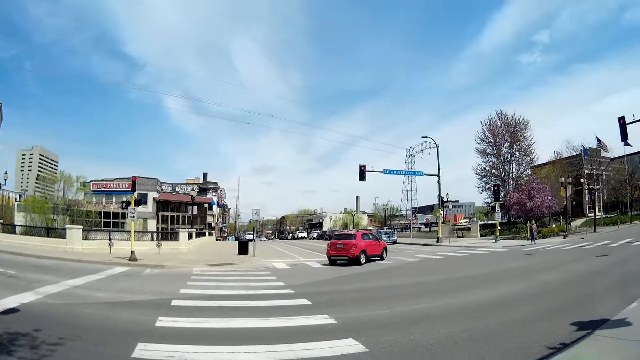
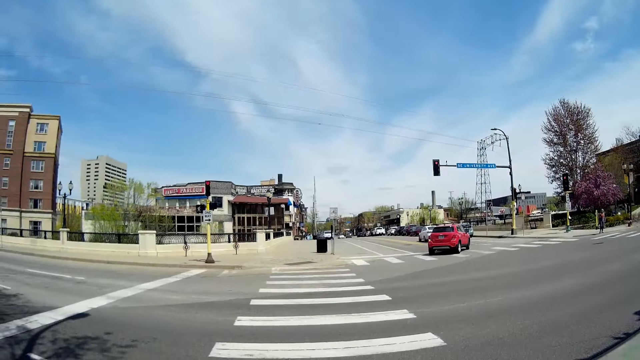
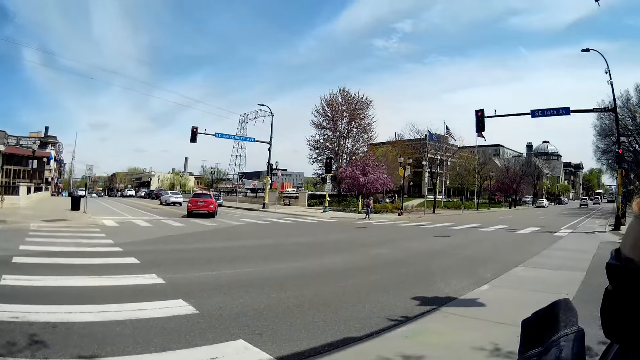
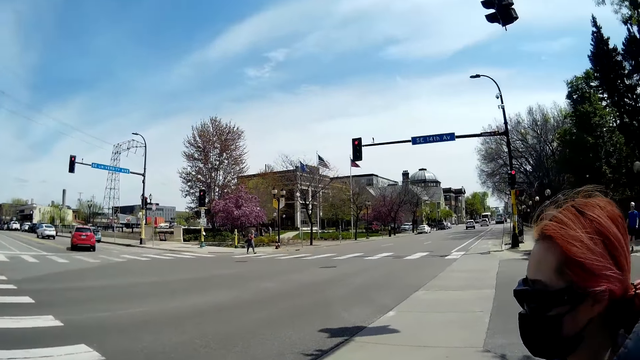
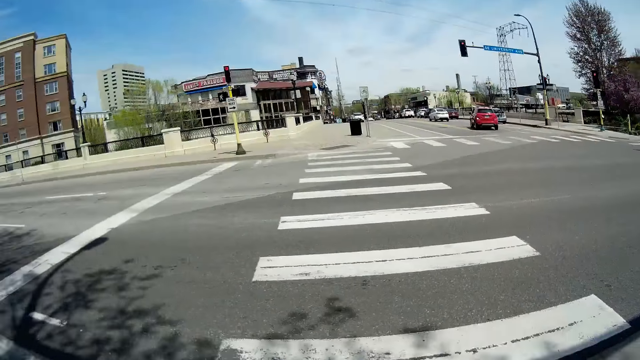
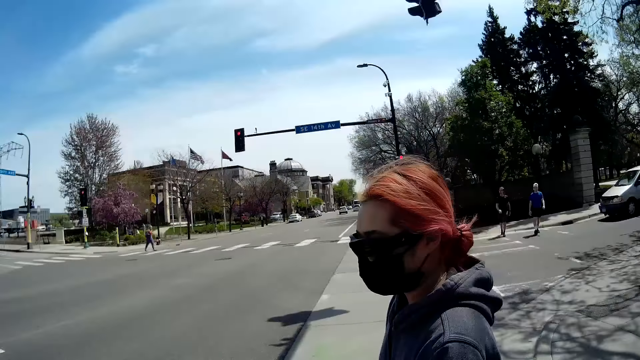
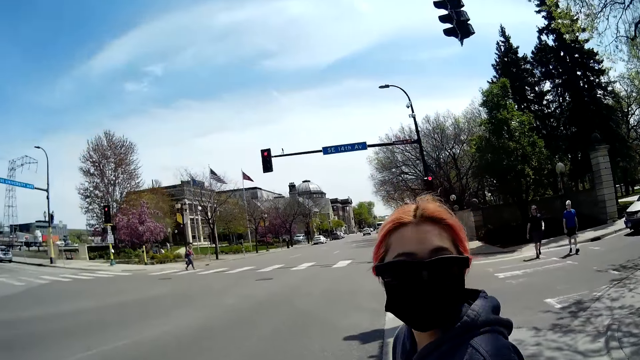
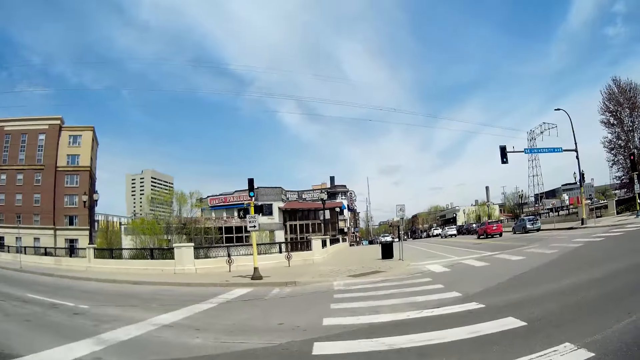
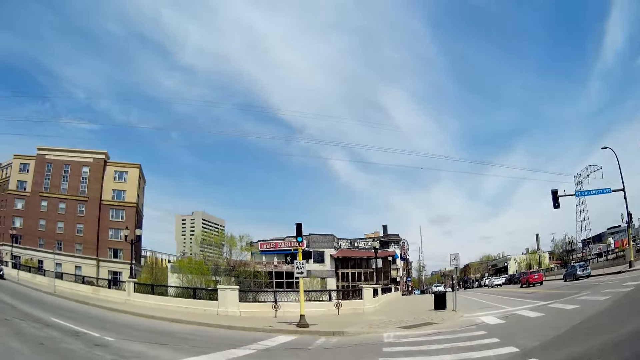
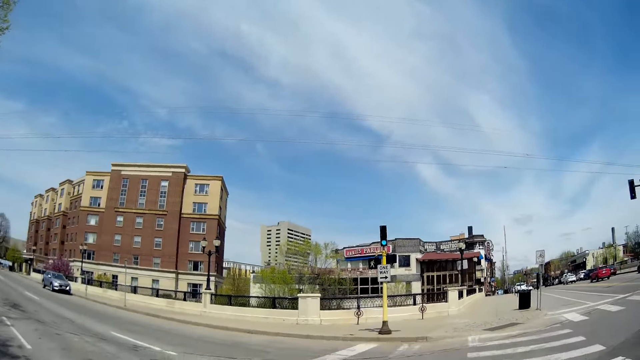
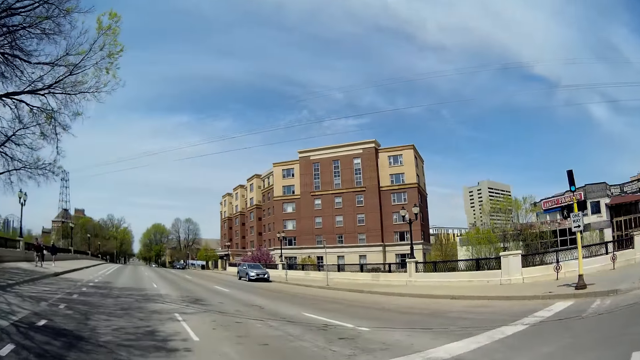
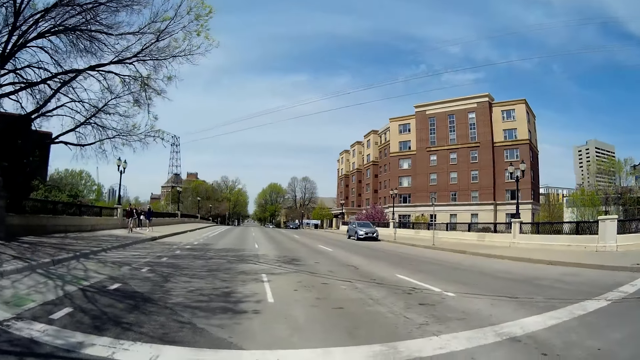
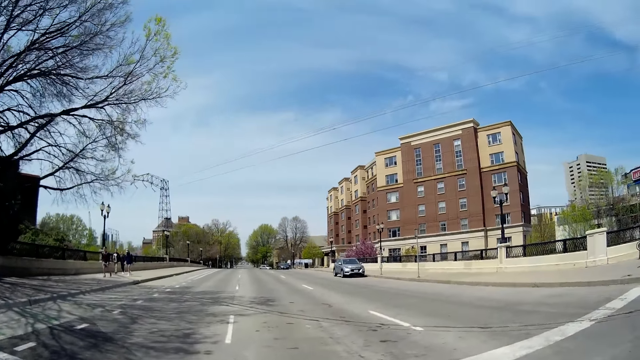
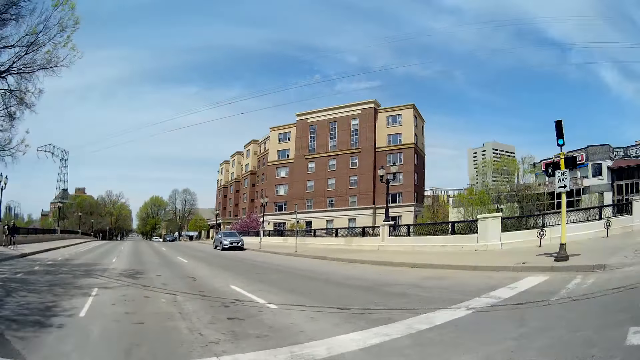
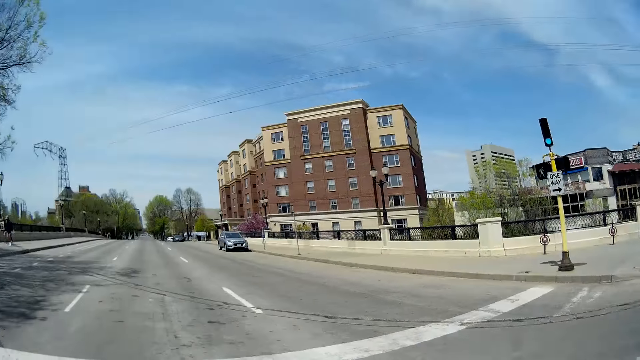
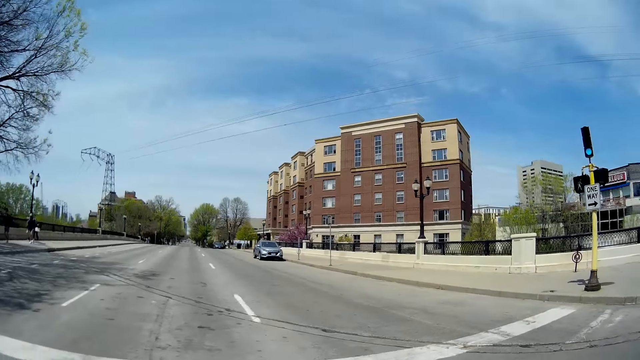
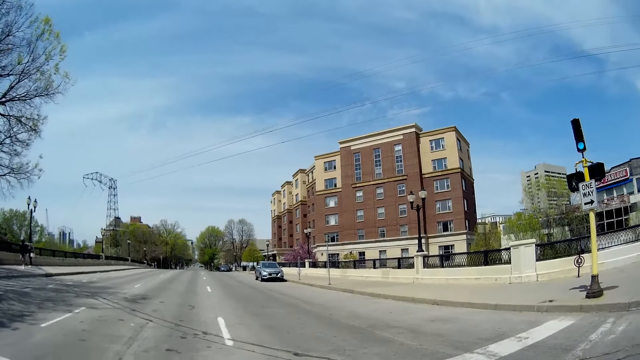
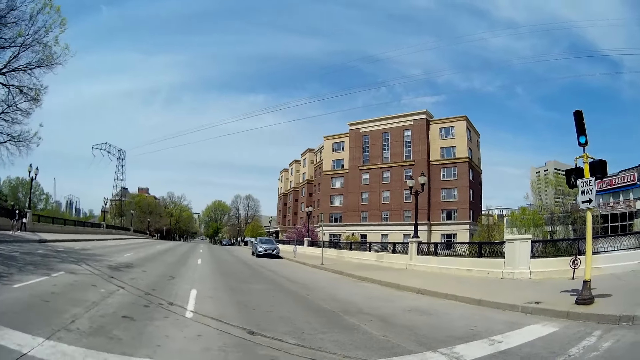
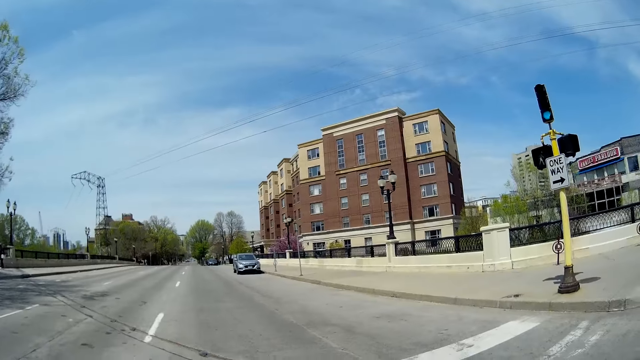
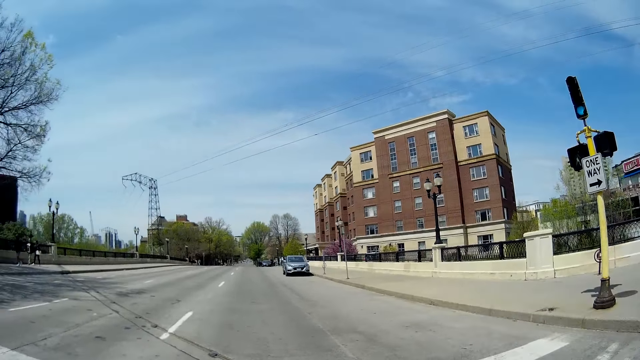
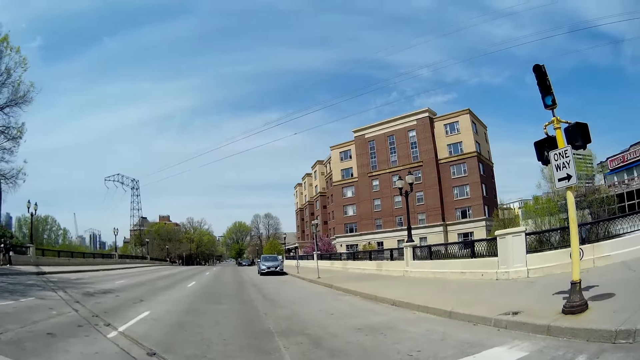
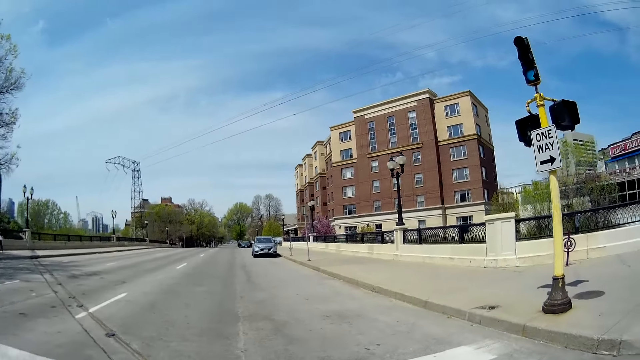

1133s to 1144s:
The camera wearer crosses a road.

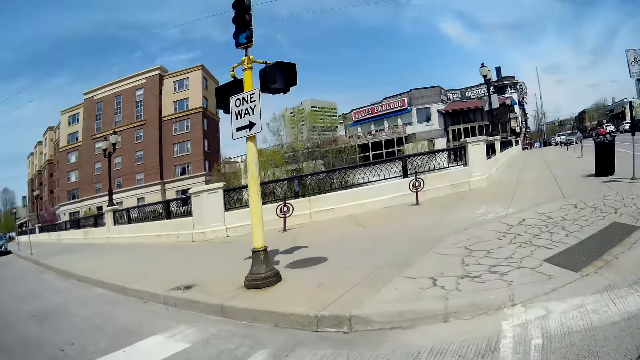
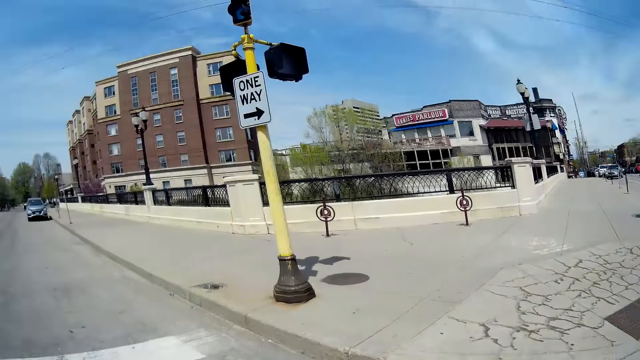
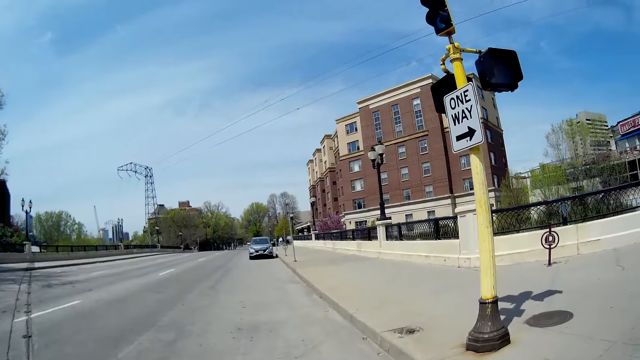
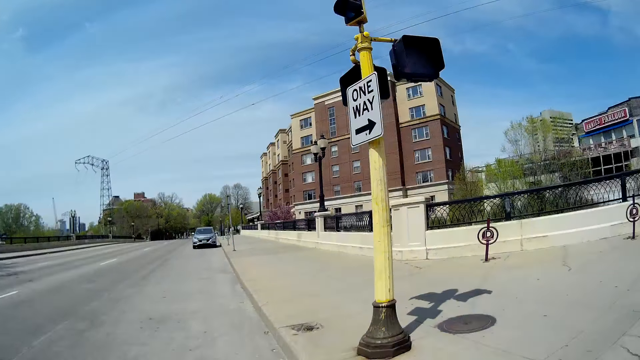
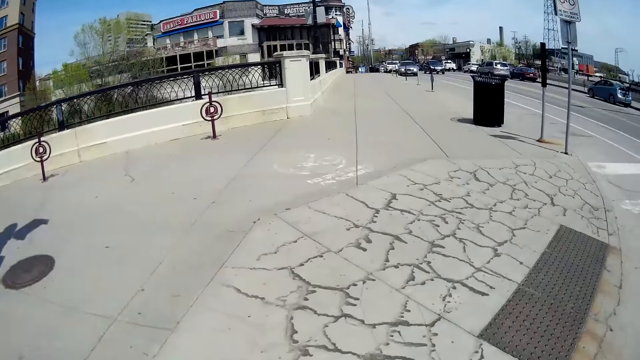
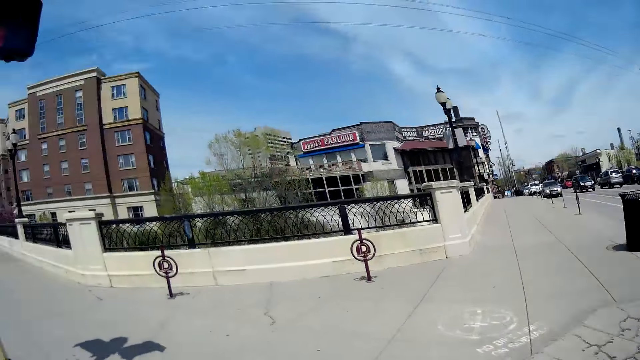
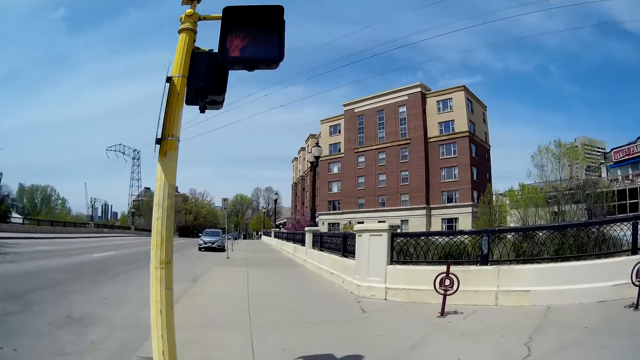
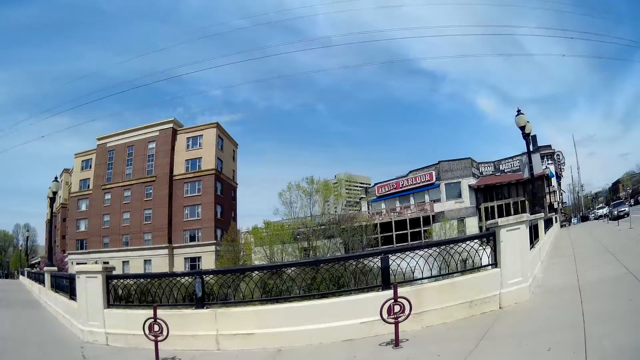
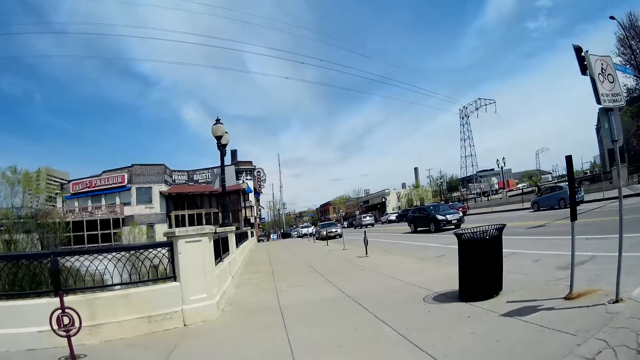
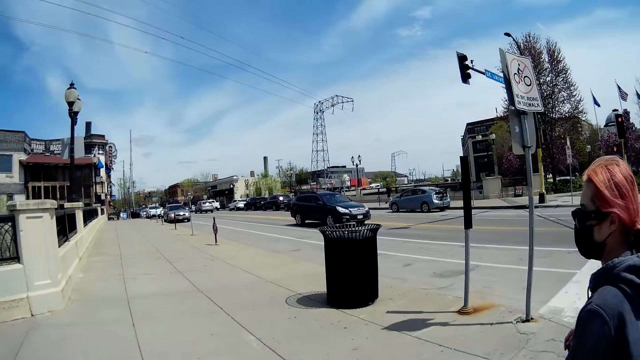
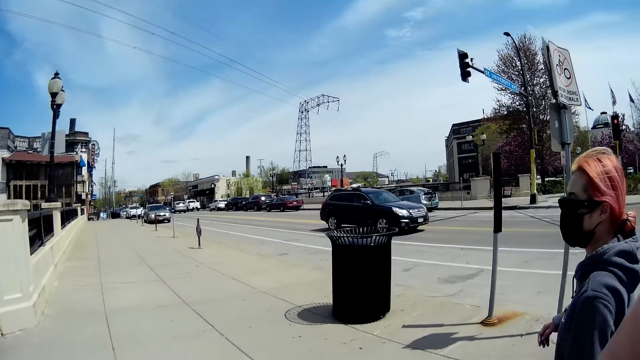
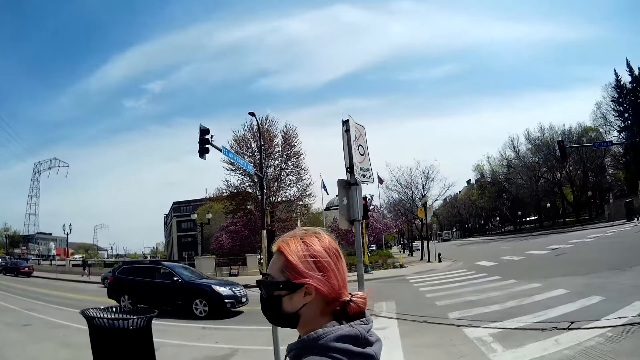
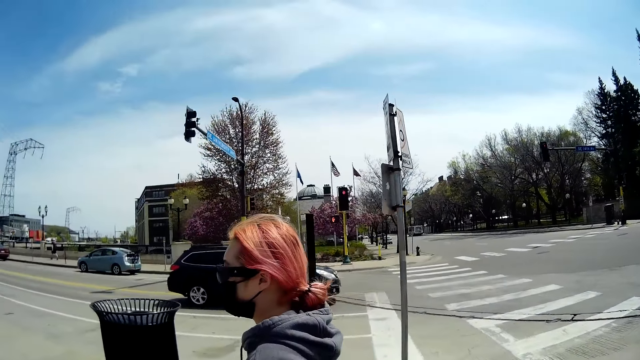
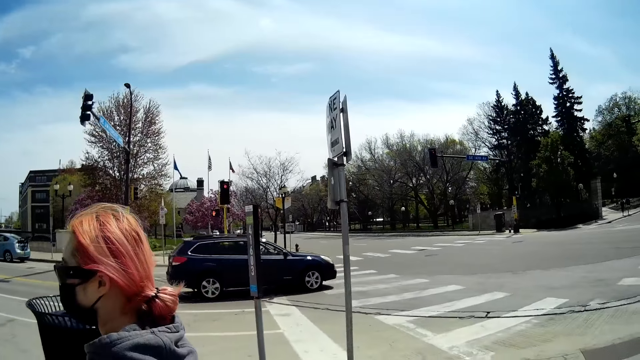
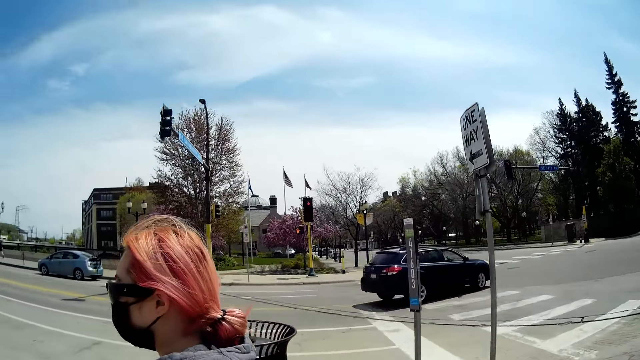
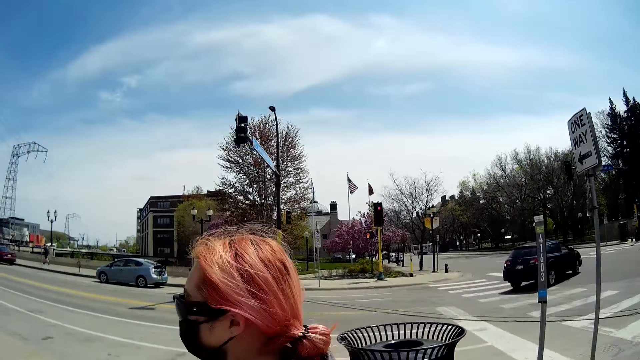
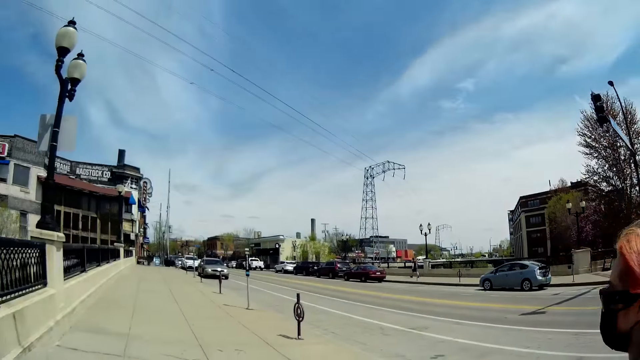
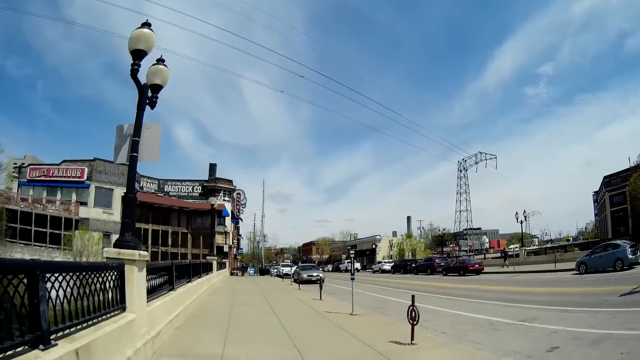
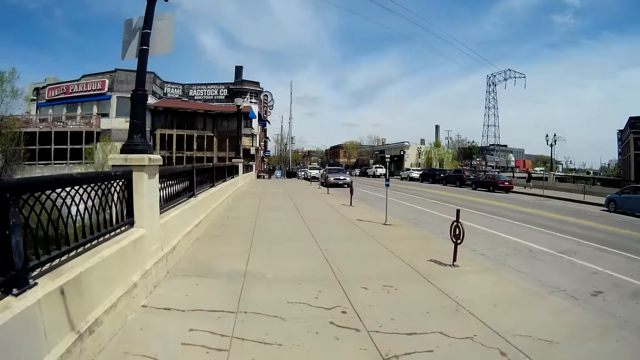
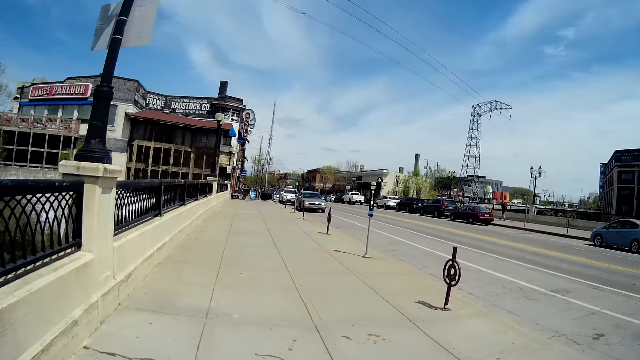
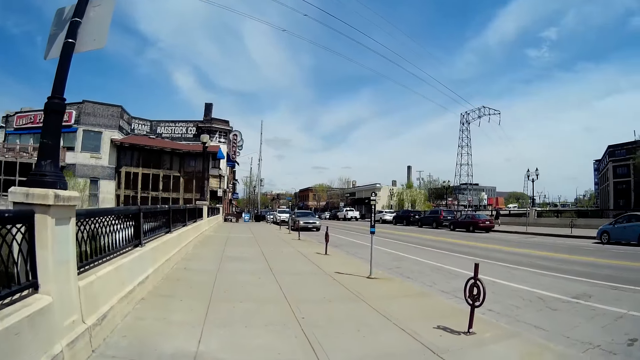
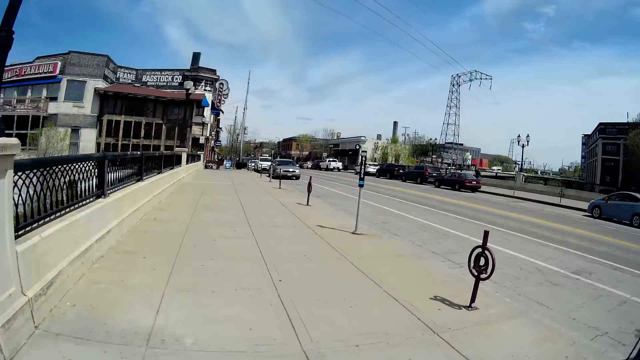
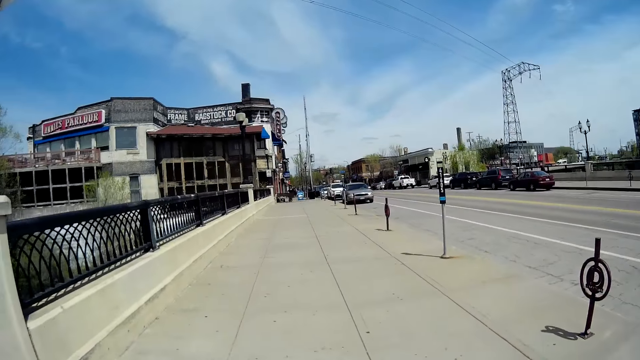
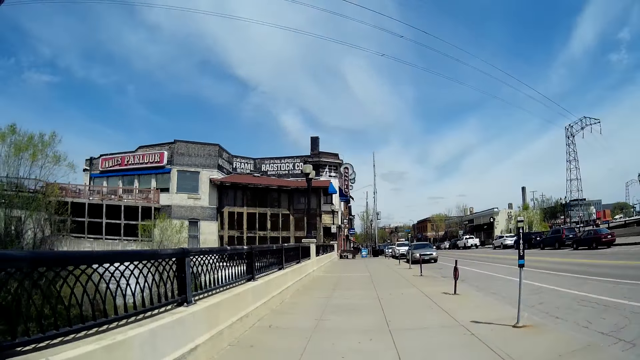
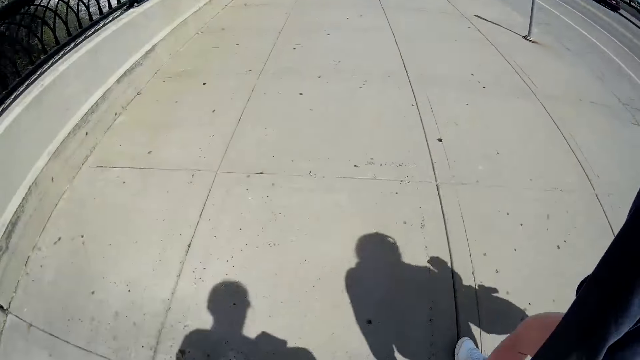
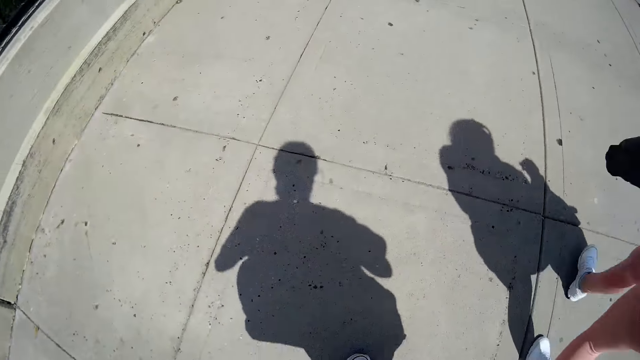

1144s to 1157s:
The camera wearer crosses the road. They look at a woman while walking along the streets. A black car drives past the camera wearer.
